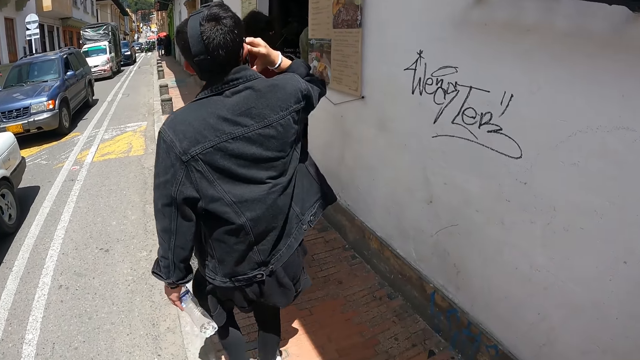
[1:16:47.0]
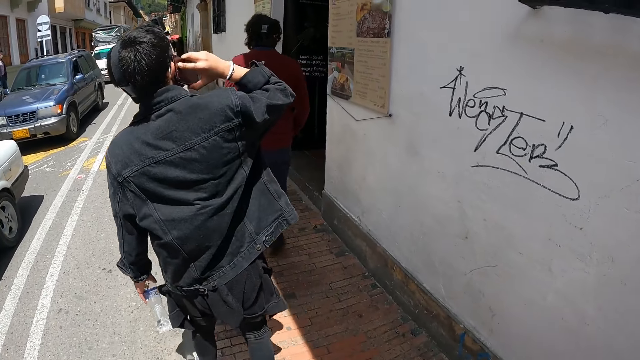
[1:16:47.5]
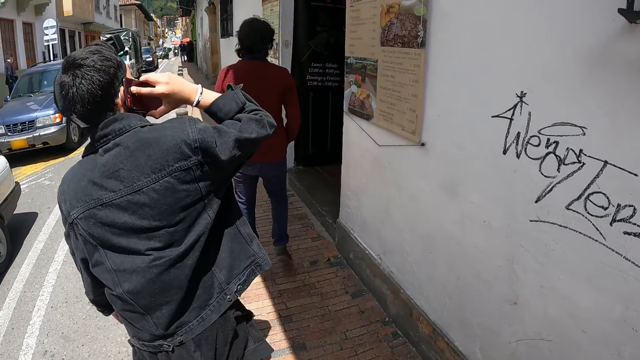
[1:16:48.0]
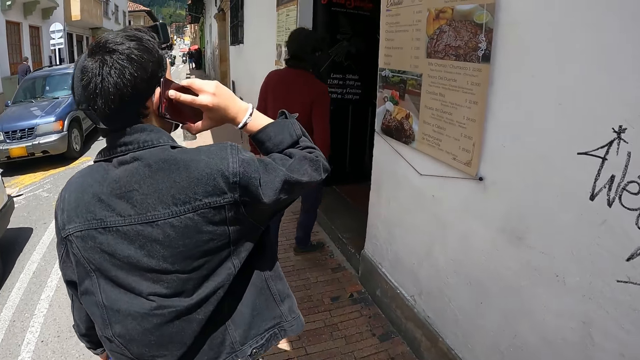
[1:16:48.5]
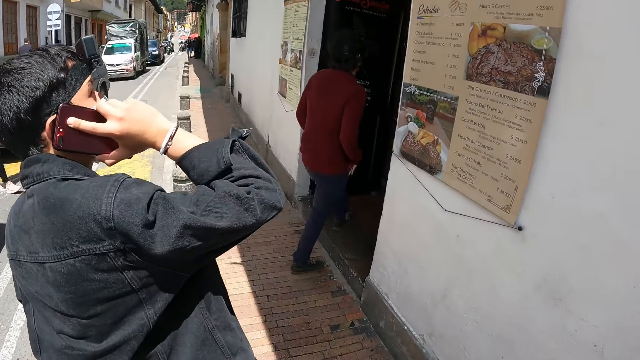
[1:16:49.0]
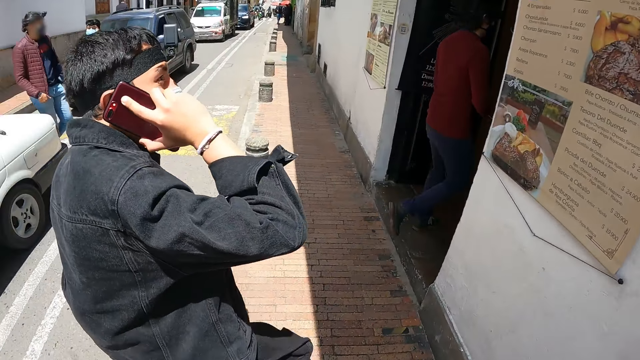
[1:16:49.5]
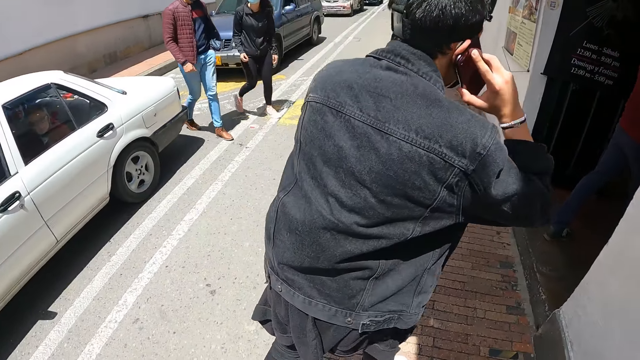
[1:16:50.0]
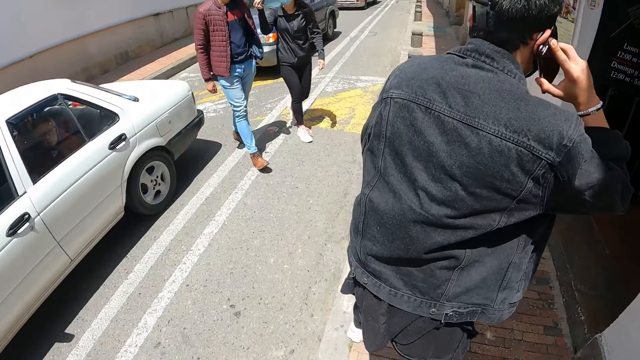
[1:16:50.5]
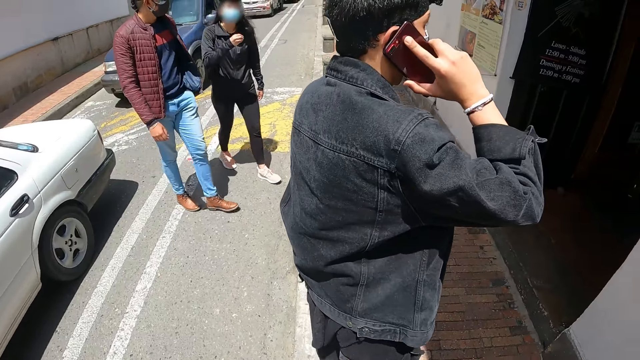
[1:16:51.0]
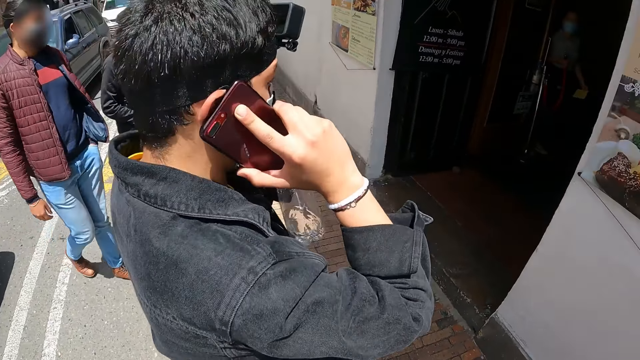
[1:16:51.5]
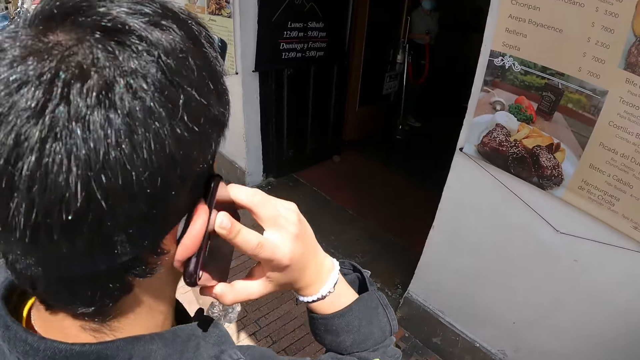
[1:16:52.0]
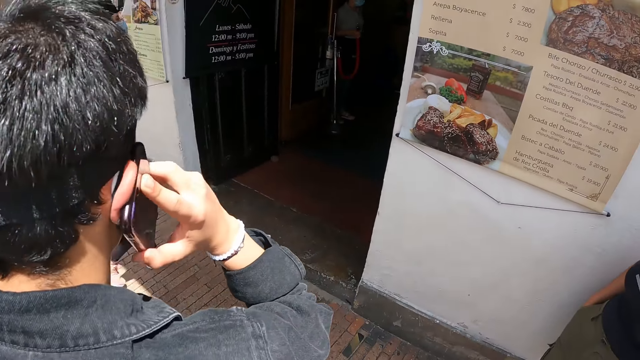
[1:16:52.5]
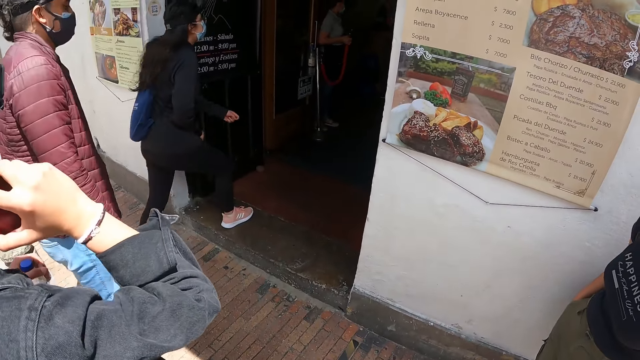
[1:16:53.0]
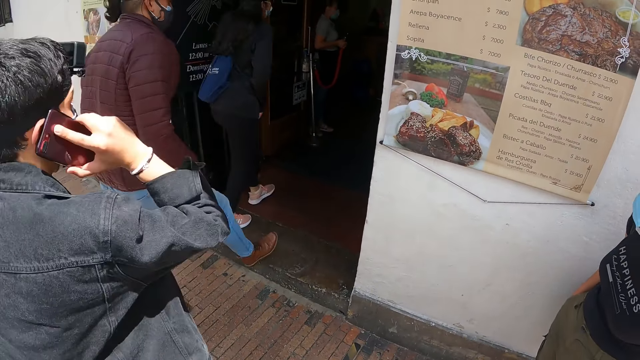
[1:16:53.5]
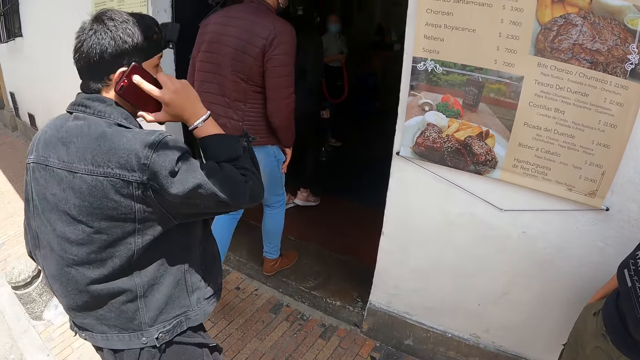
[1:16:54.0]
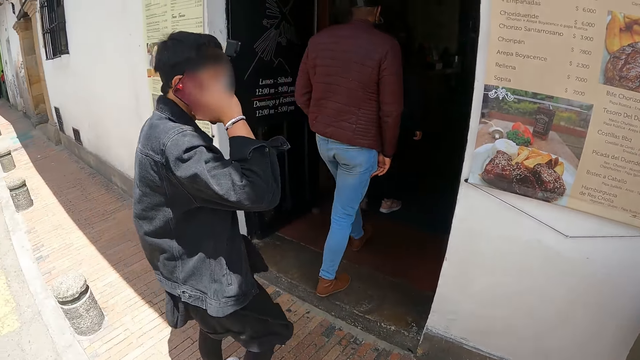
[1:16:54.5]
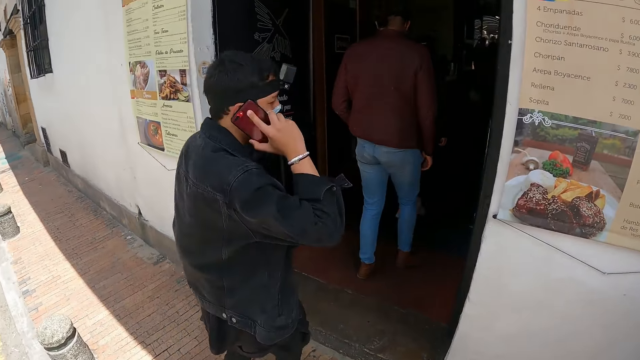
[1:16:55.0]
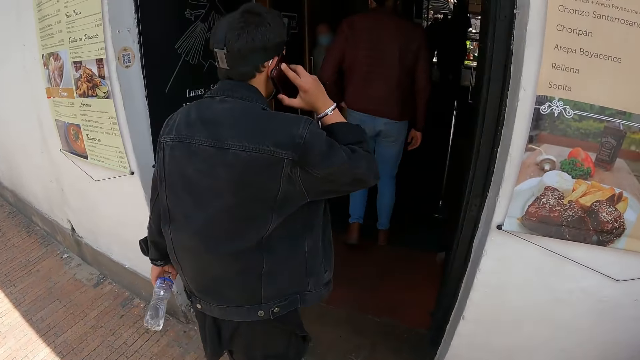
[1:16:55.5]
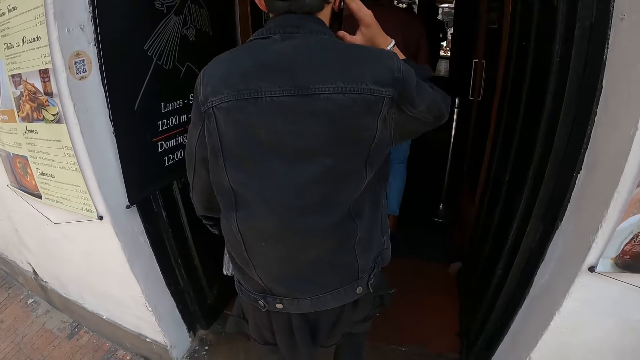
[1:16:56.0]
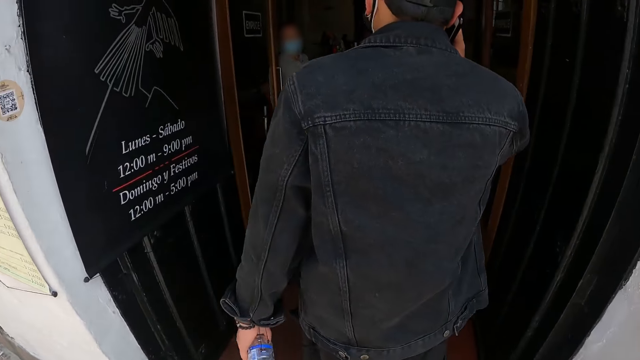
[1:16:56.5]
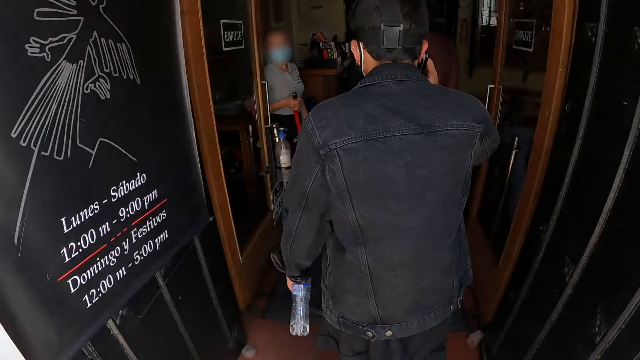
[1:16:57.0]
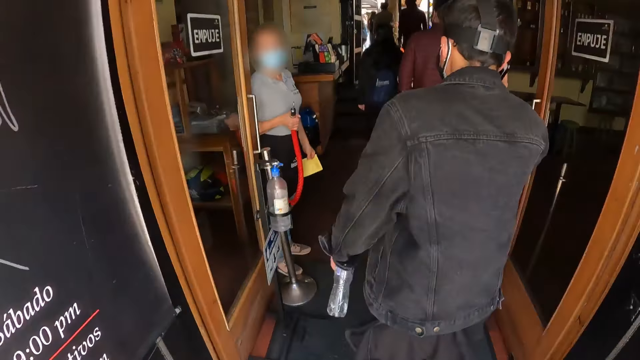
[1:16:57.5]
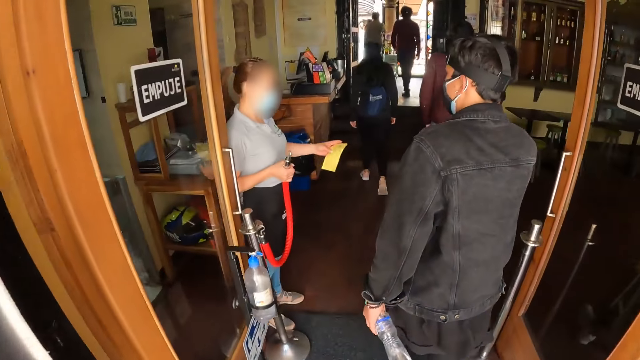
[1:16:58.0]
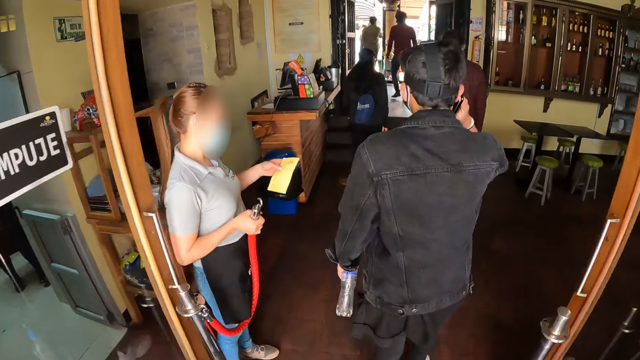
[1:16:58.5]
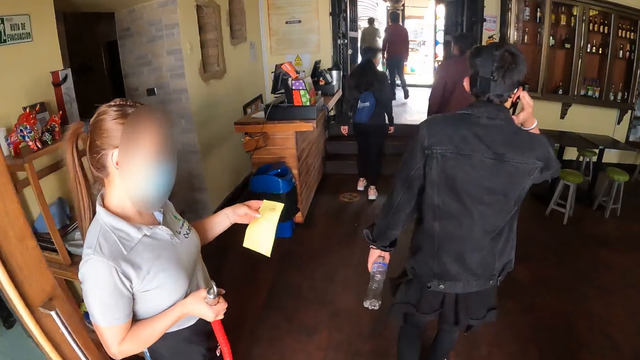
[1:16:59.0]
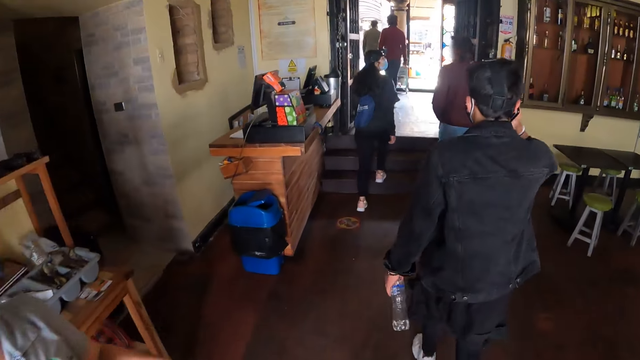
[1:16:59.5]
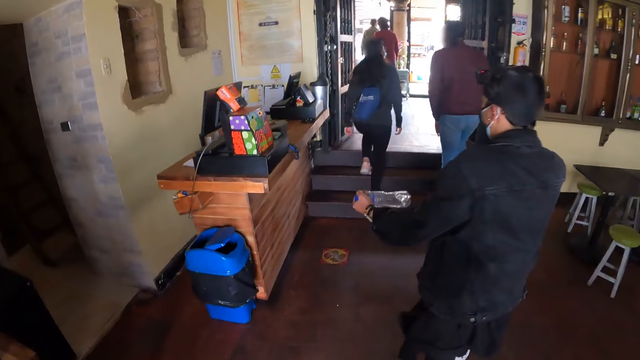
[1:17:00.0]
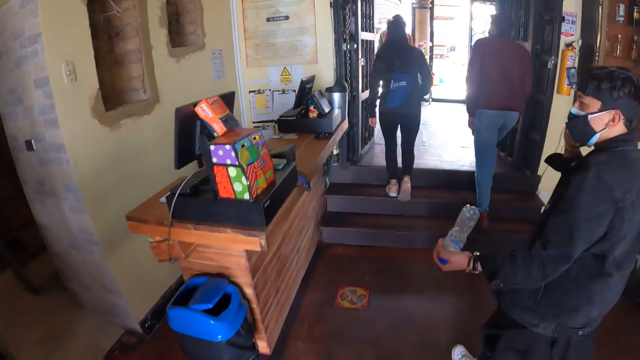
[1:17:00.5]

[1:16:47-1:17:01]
The camera wearer walks ahead. They stand. They walk ahead into a building.

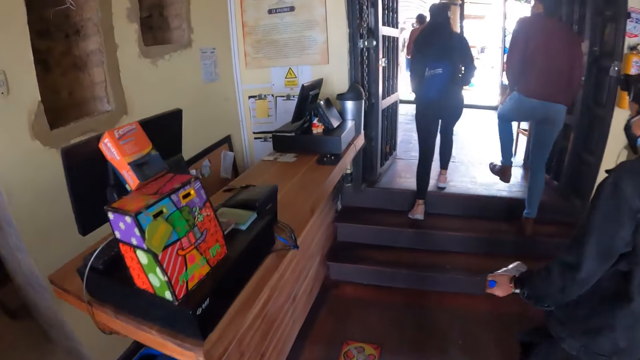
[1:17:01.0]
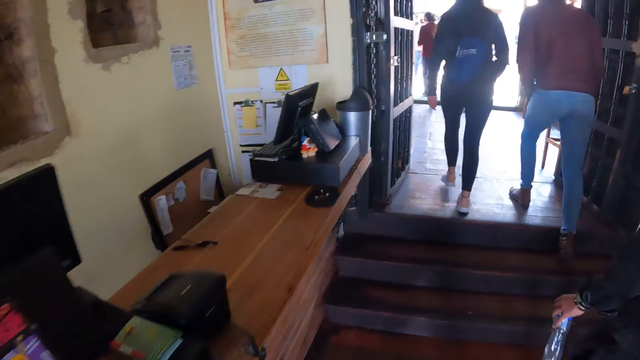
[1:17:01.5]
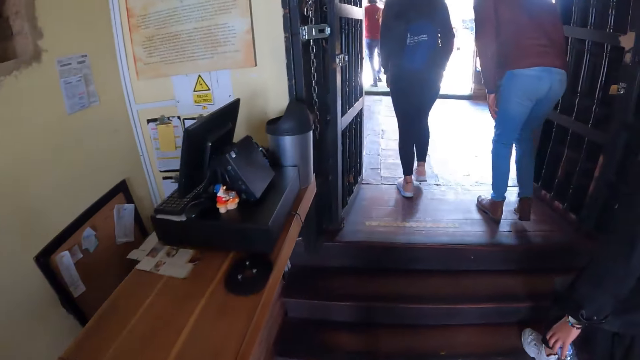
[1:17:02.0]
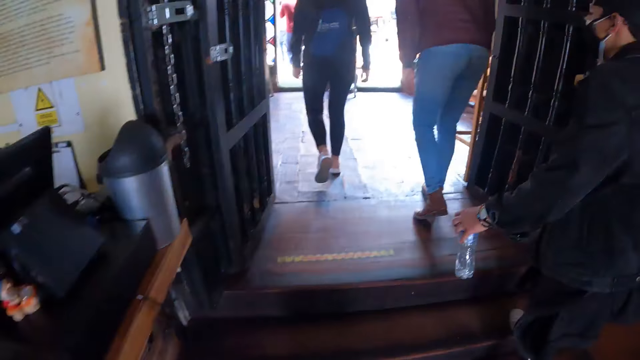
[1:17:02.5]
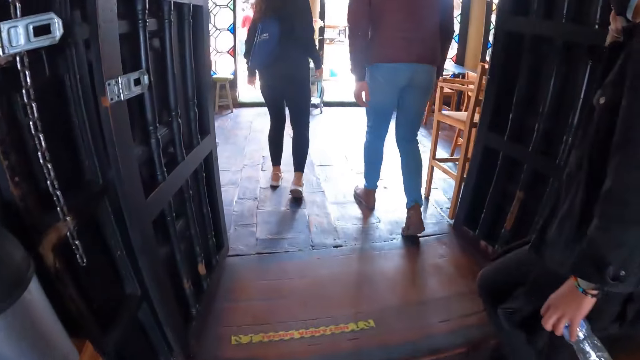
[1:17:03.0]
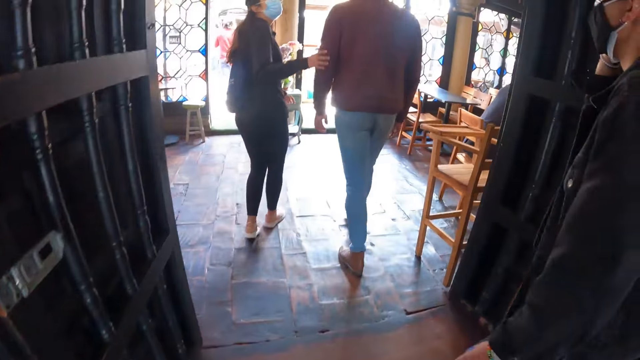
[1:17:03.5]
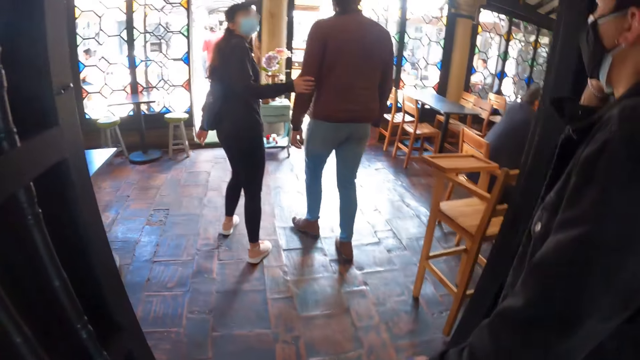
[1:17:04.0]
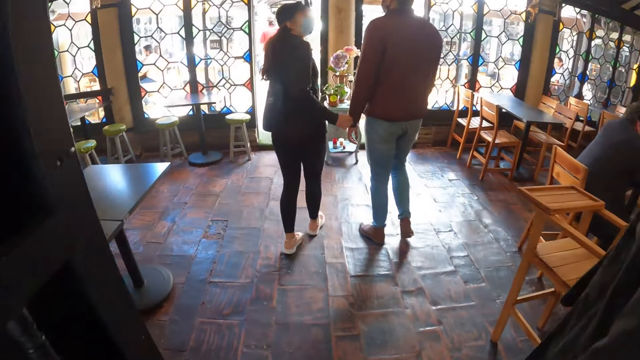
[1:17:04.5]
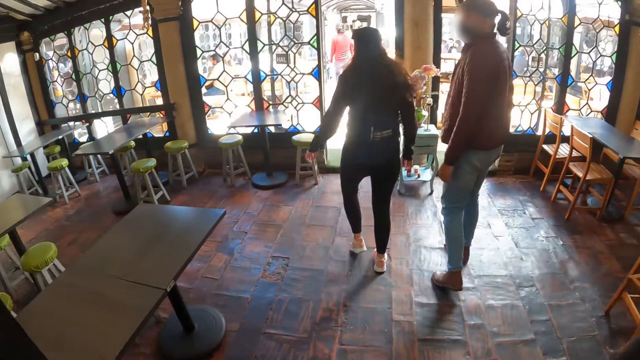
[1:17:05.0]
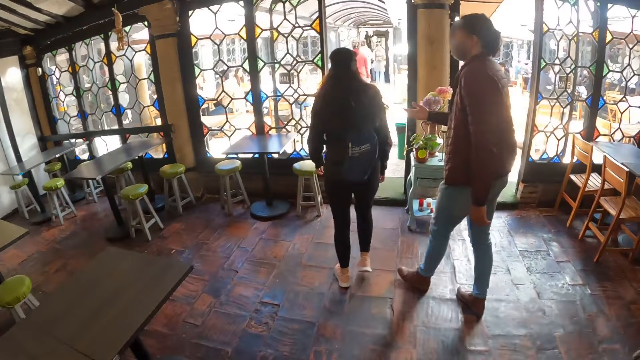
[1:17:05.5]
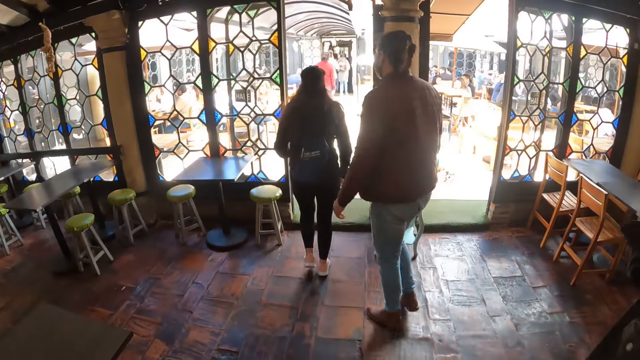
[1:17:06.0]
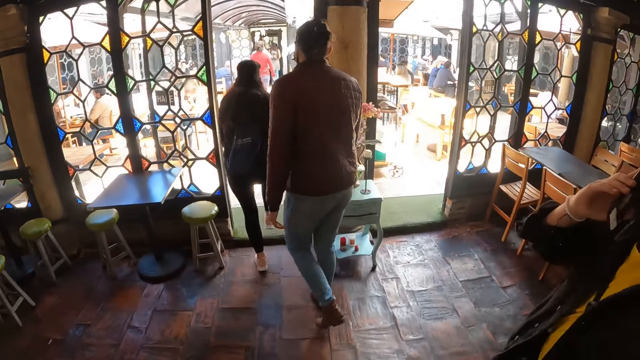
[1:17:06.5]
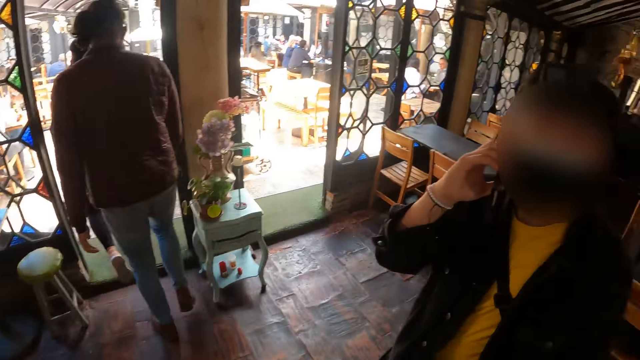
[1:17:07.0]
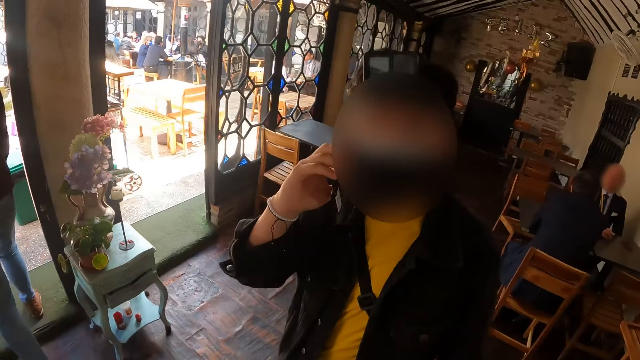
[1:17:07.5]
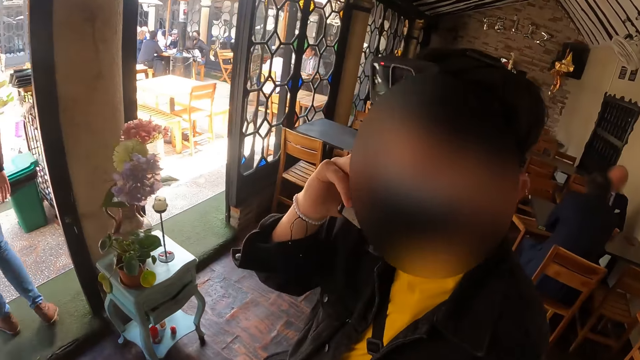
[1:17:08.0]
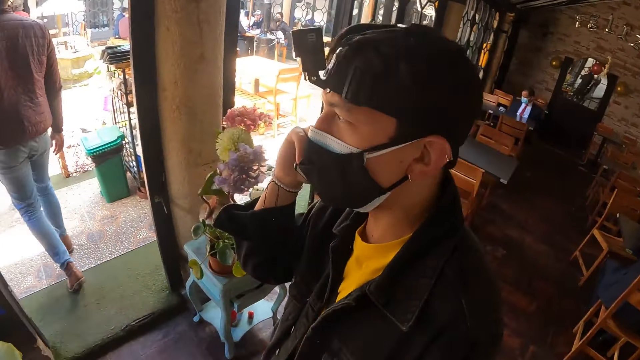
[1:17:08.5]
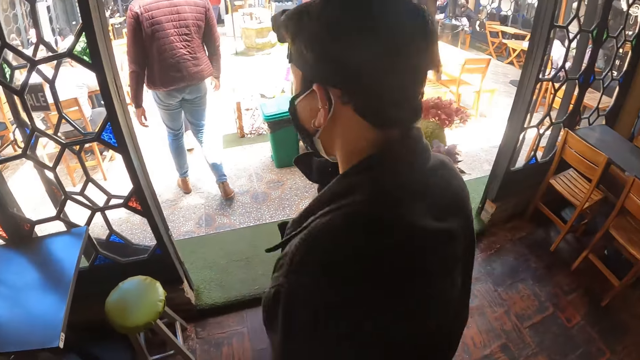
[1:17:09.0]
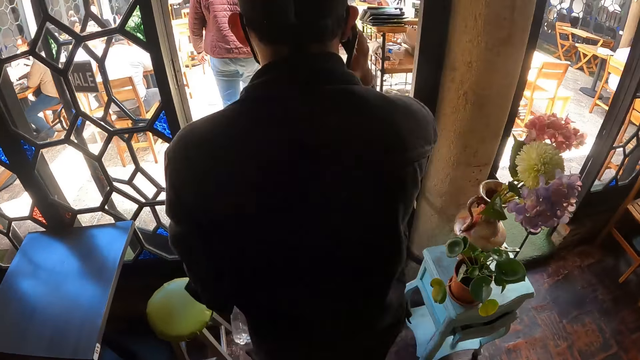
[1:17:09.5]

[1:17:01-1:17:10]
The camera wearer looks at a man.
